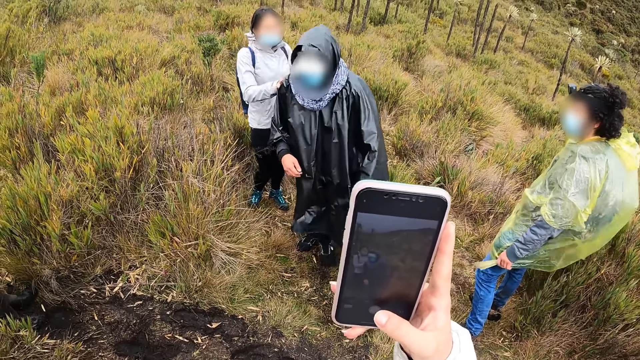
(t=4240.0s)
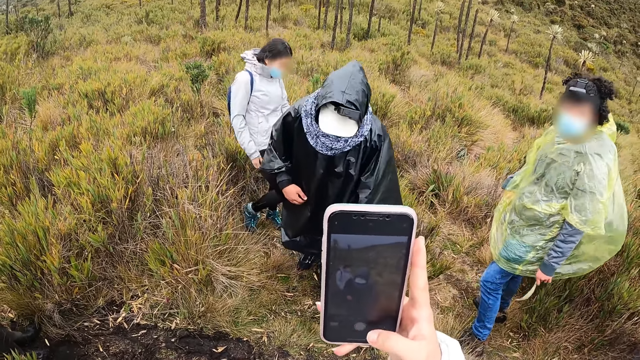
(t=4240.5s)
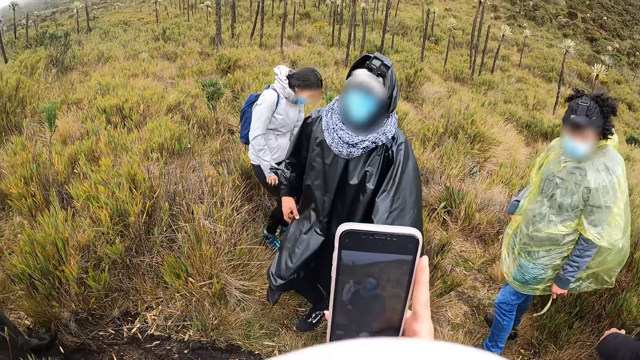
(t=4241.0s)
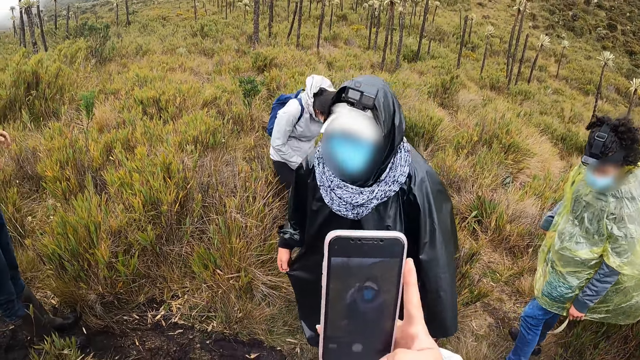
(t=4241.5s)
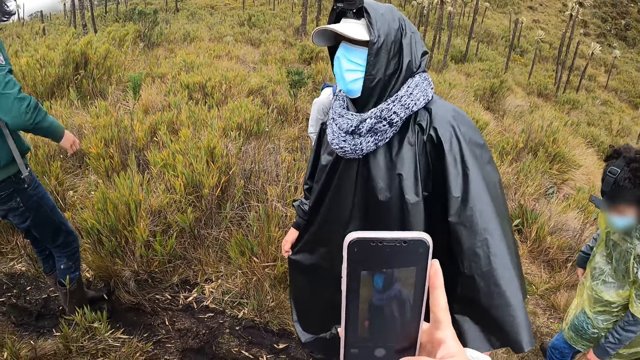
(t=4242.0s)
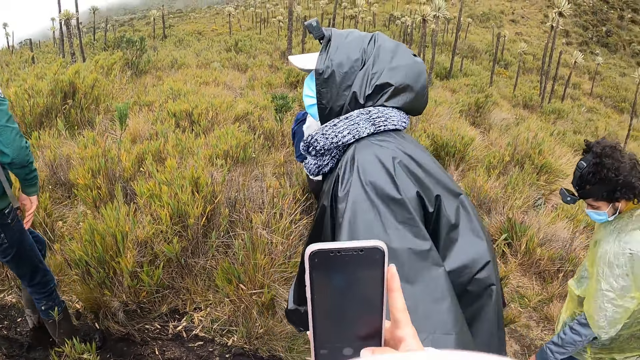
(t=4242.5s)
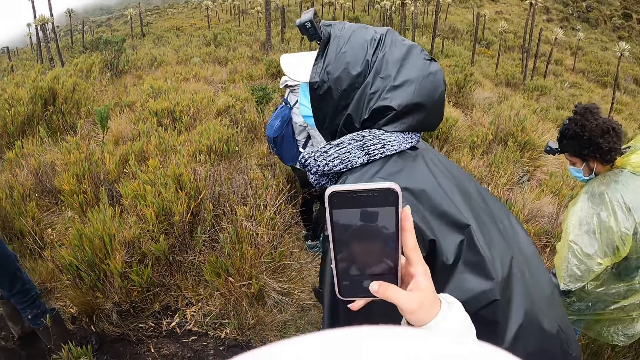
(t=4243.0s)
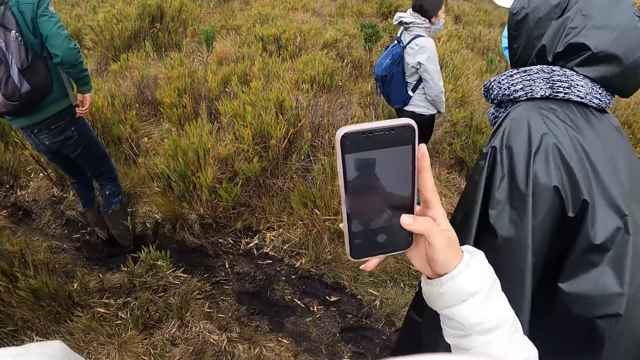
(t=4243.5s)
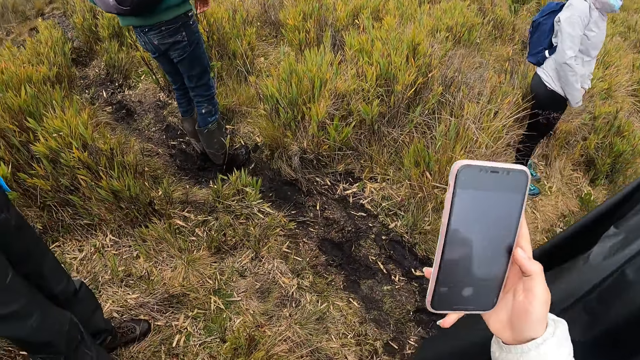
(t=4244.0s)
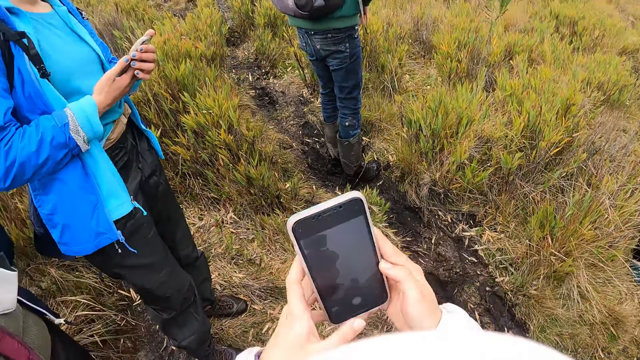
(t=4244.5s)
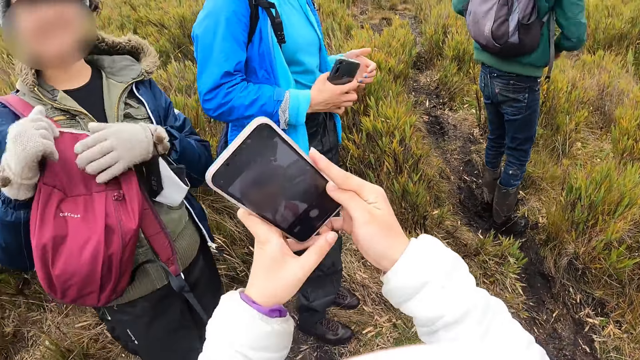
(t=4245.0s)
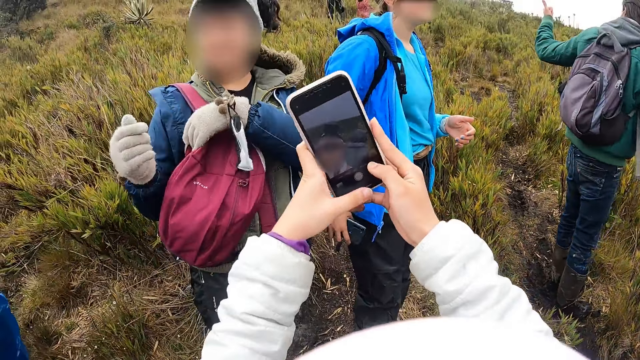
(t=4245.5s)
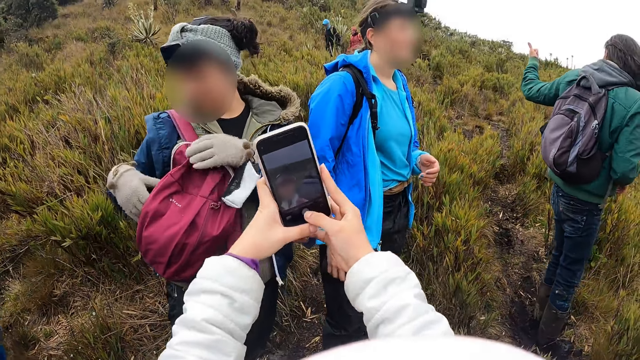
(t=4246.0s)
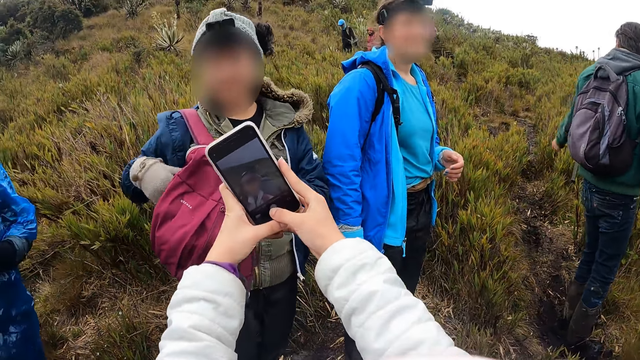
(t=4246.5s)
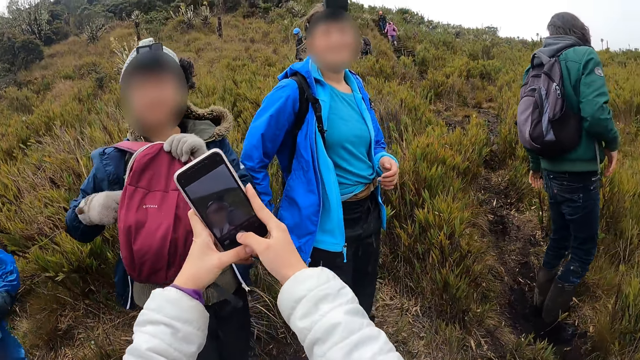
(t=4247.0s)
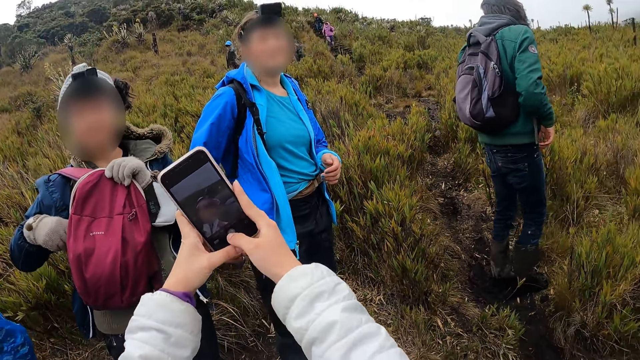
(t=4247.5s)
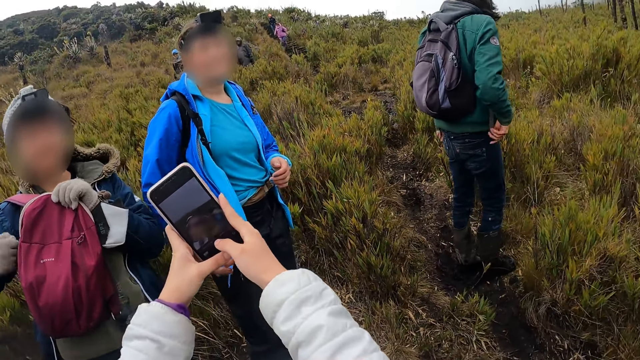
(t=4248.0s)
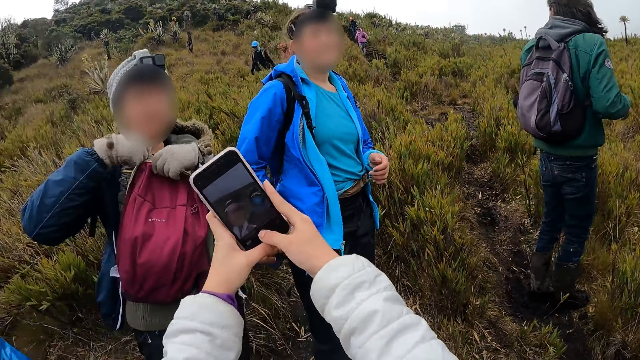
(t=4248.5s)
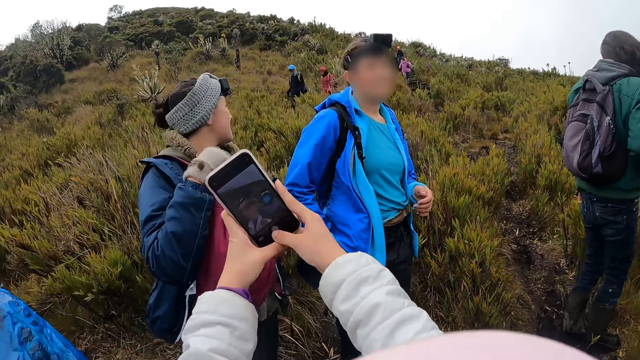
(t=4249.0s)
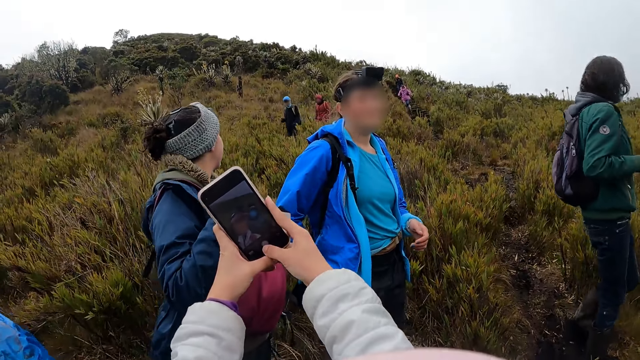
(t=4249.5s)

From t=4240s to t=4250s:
A woman walks towards the camera wearer. Another woman holds a phone with both hands. The camera wearer holds the phone with both hands. A third woman holds a backpack on her right shoulder with her left gloved hand. She moves her left gloved hand on the backpack and unzips the backpack on her right shoulder with her right gloved hand. The camera wearer takes a picture with the phone.

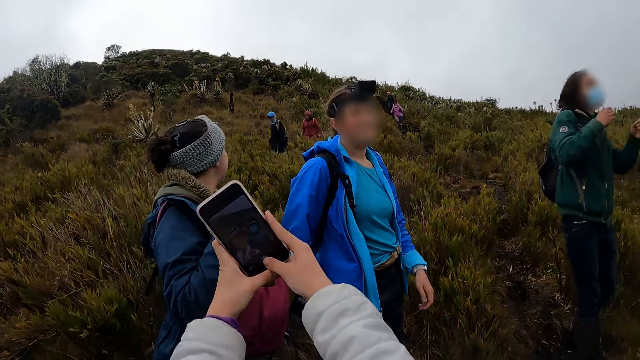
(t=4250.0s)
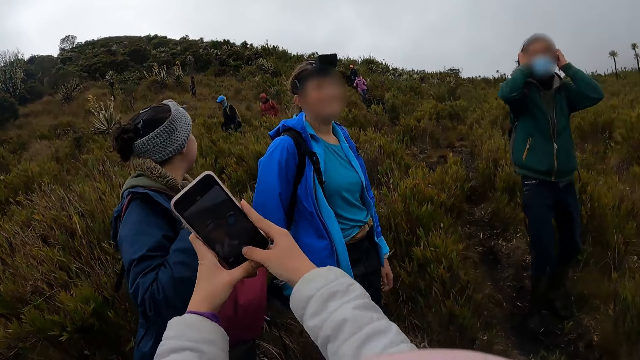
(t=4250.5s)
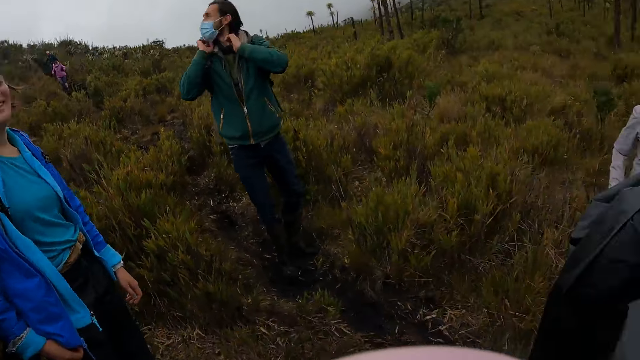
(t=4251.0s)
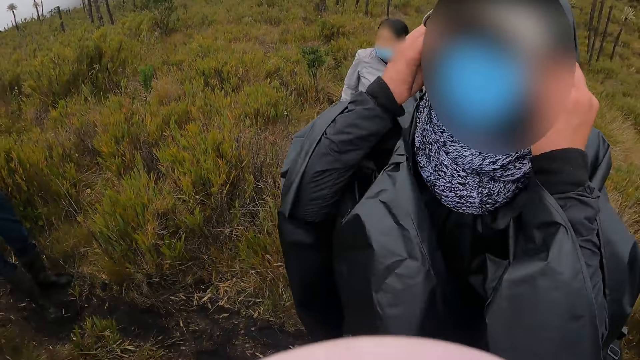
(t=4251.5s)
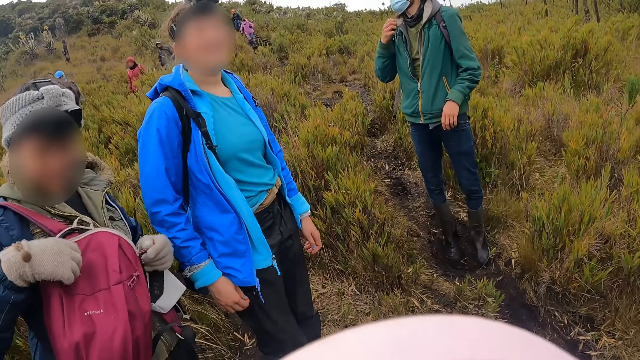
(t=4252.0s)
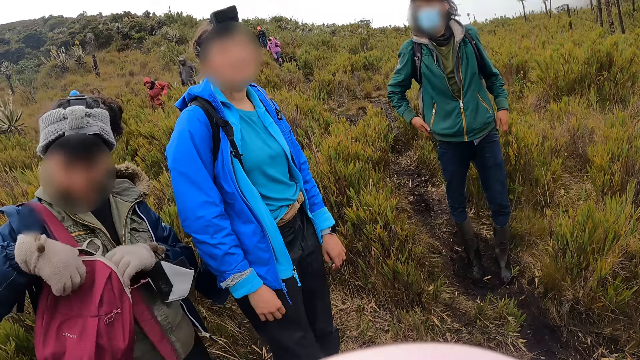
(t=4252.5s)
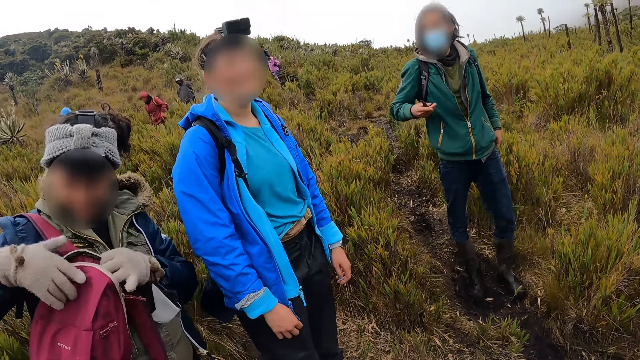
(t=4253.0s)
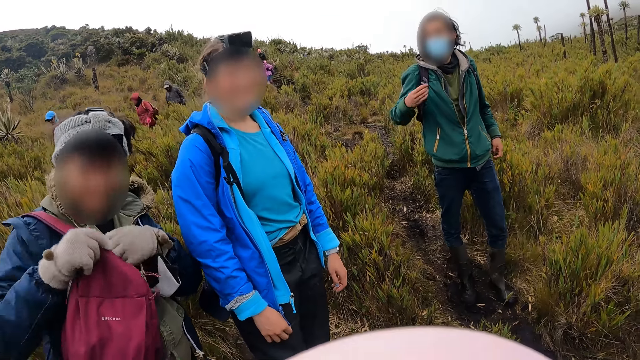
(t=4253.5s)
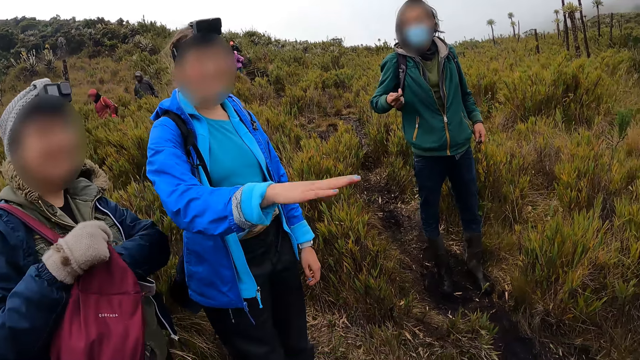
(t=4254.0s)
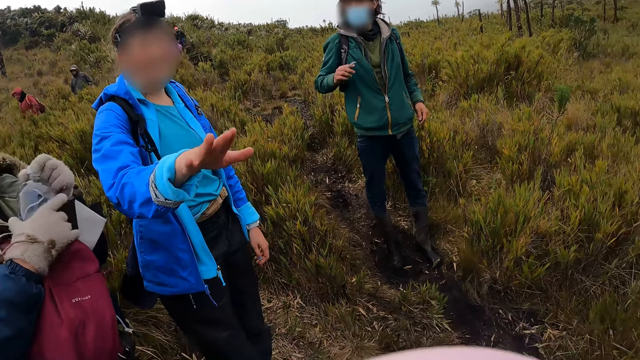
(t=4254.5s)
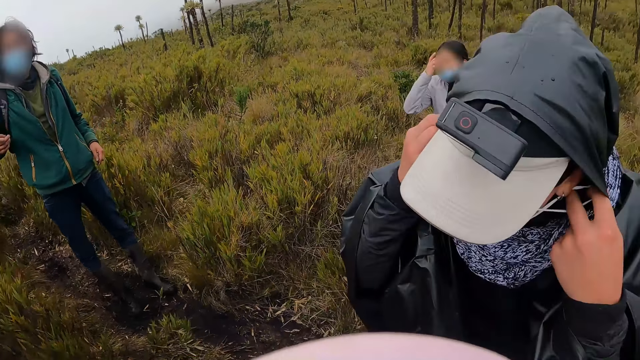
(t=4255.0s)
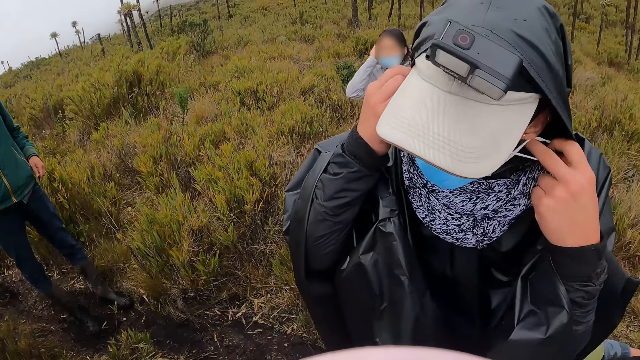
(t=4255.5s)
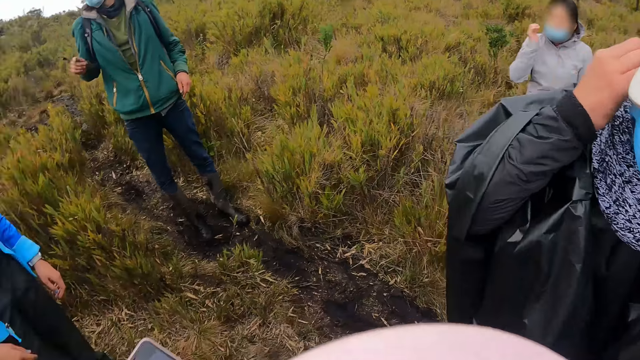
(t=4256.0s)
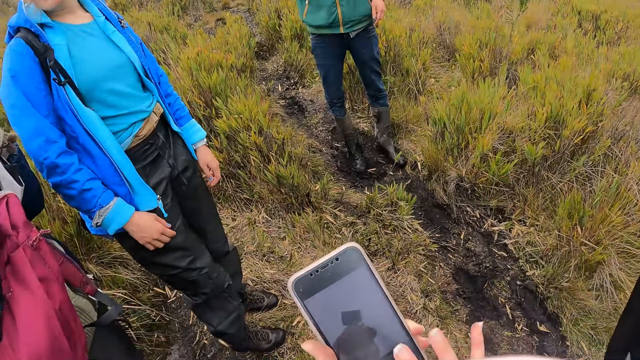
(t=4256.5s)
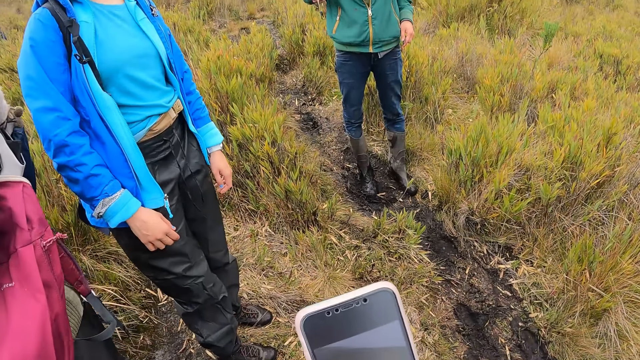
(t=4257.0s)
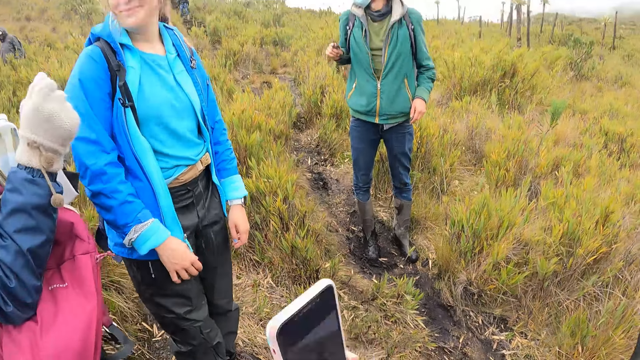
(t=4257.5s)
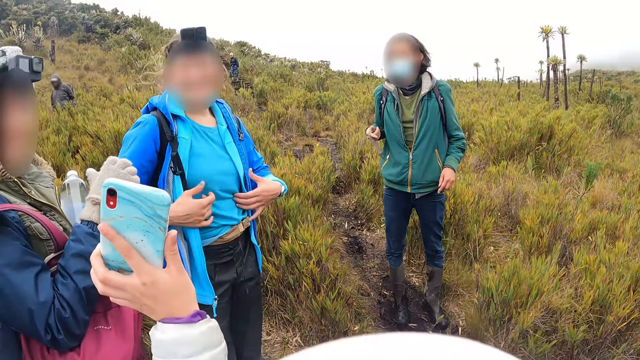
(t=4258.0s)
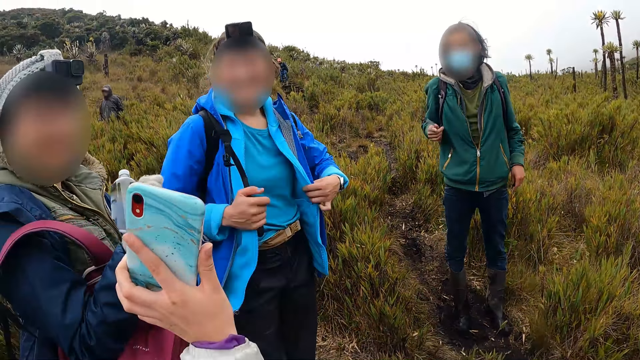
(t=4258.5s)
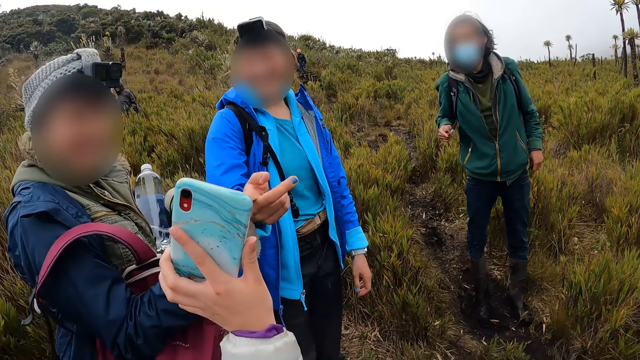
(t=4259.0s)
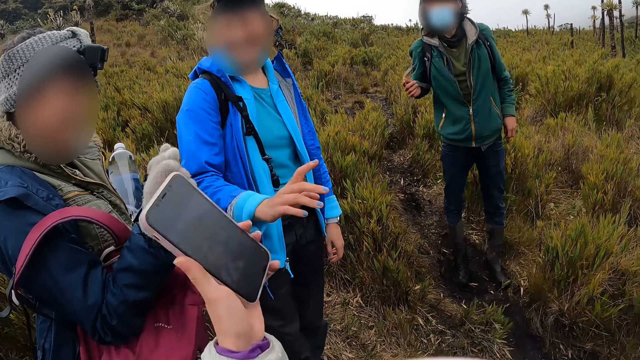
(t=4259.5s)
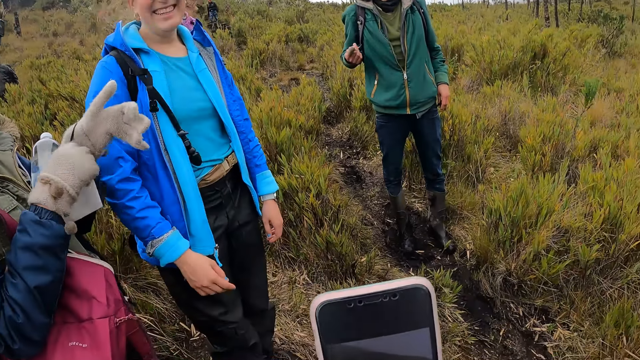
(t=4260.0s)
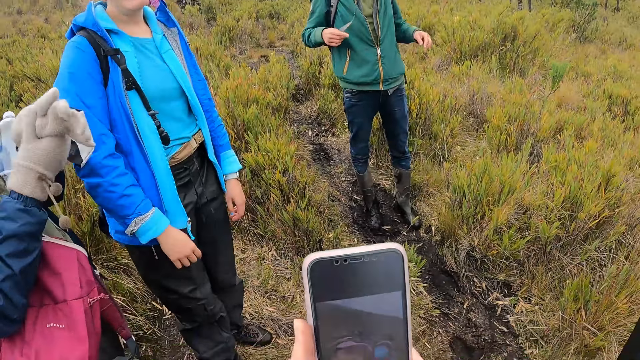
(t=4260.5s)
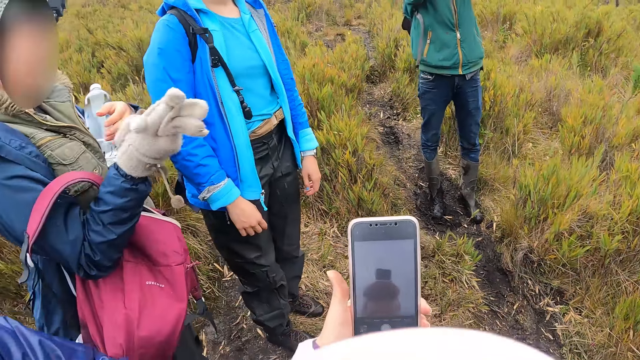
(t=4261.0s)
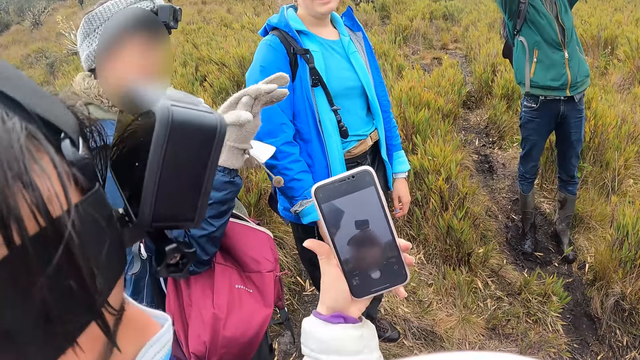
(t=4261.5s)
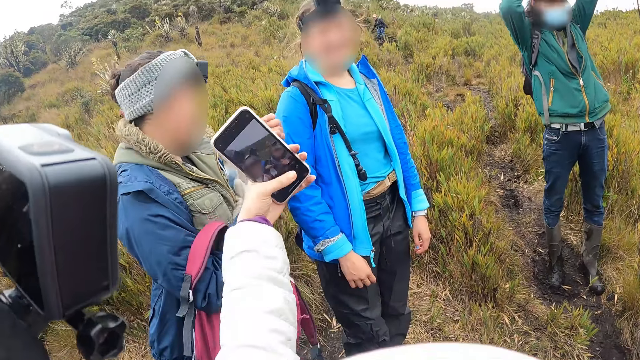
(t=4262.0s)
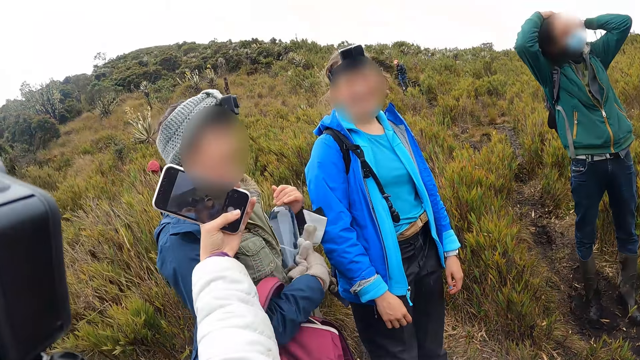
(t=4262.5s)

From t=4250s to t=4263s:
A man adjusts a facemask on his face with both hands. A woman smiles a little. Another woman opens the backpack on her right shoulder with both gloved hands. She searches the backpack on her right shoulder with her left gloved hand. She picks up a bottle of water from the backpack on her right shoulder with her left gloved hand. She holds the bottle of water with both gloved hands. A third woman touches the mask straps with both hands. The camera wearer holds the phone with her left hand. She operates the phone in her left hand with her right hand. The second woman holds the bottle of water with her left arm. The camera wearer shows the phone. The second woman removes the glove from her left hand with her right gloved hand. The first woman points on the phone. The camera wearer holds the phone with her left hand. The second woman holds the bottle of water with her left hand.
